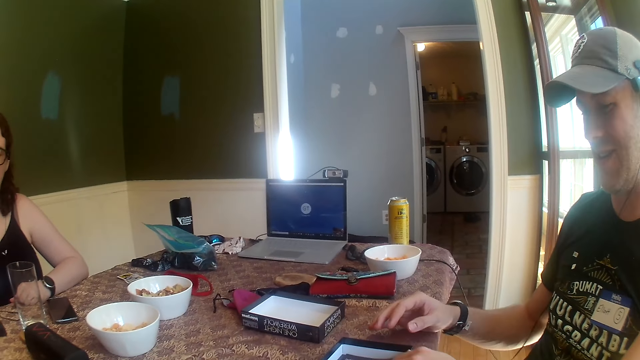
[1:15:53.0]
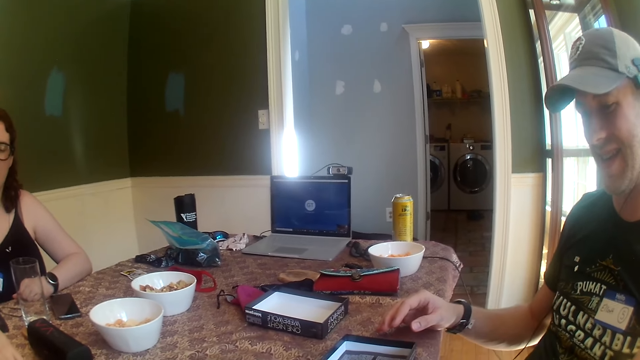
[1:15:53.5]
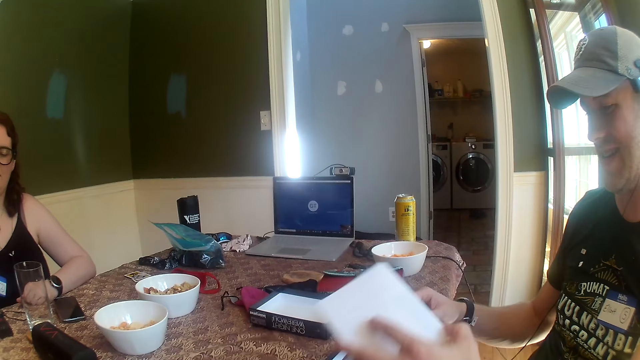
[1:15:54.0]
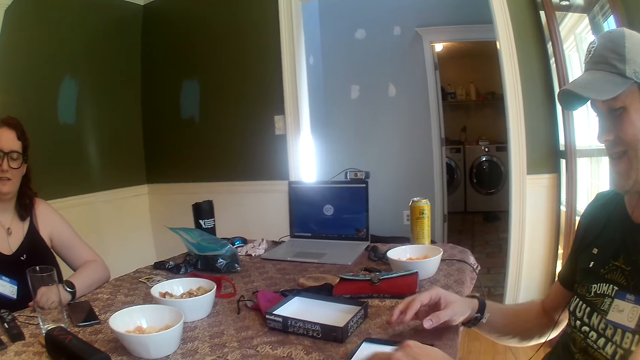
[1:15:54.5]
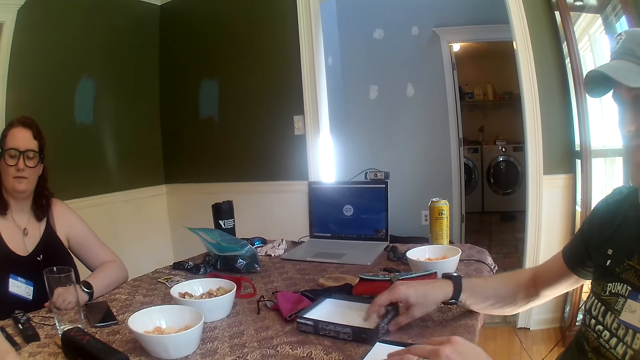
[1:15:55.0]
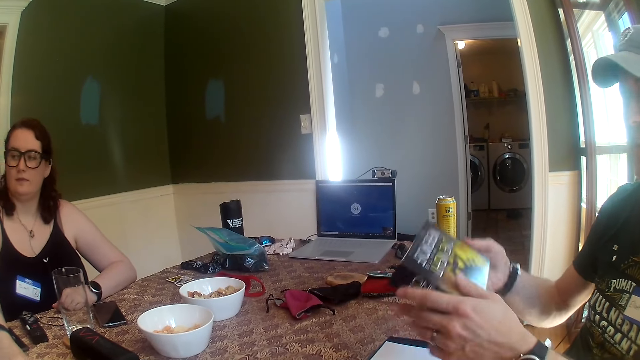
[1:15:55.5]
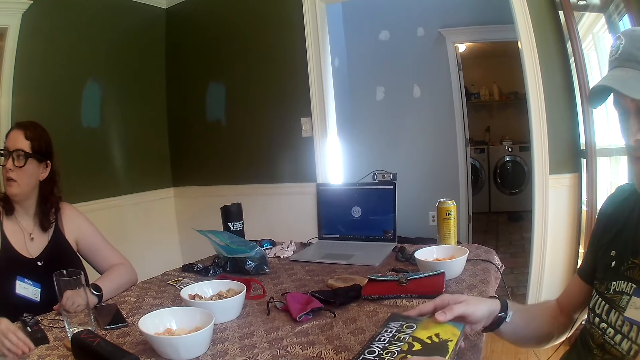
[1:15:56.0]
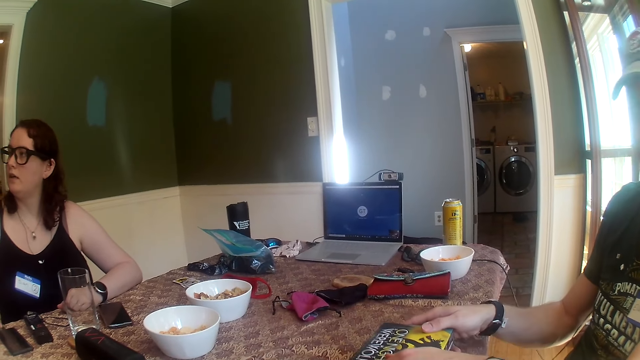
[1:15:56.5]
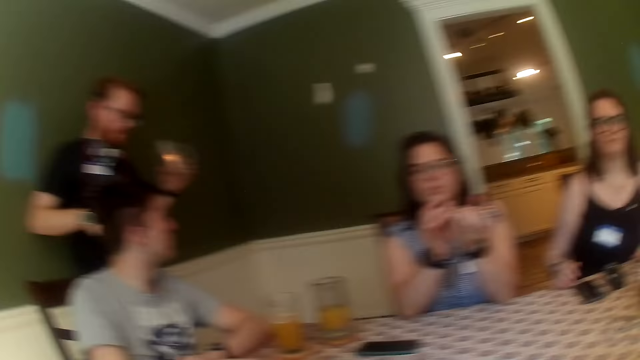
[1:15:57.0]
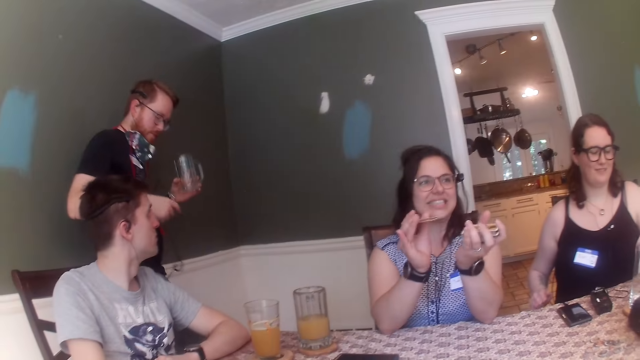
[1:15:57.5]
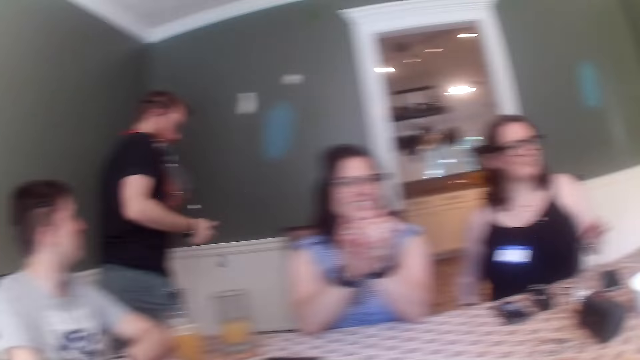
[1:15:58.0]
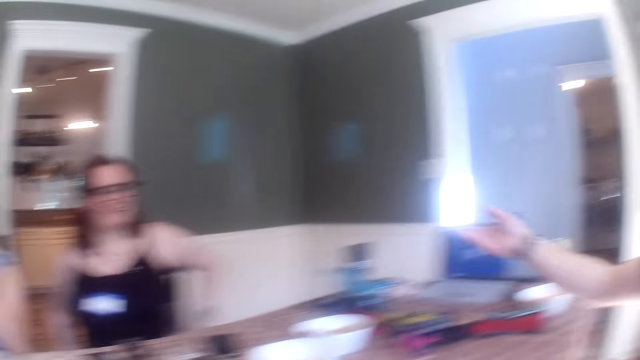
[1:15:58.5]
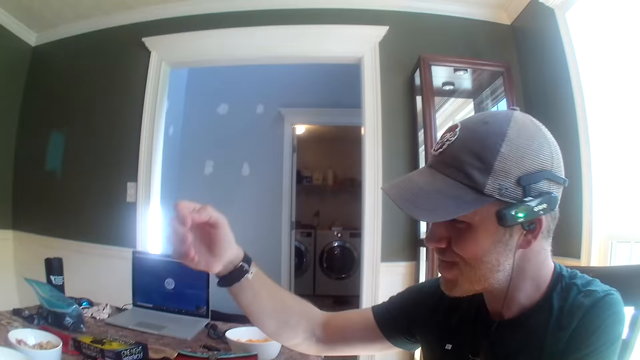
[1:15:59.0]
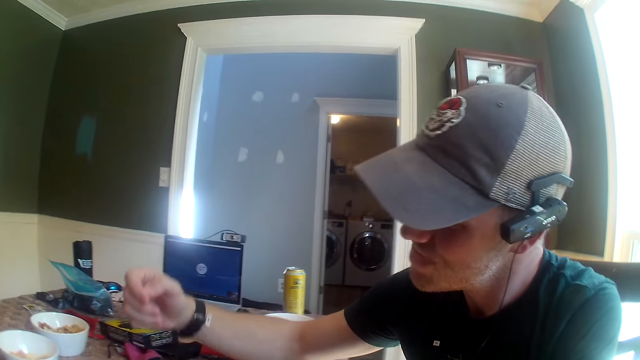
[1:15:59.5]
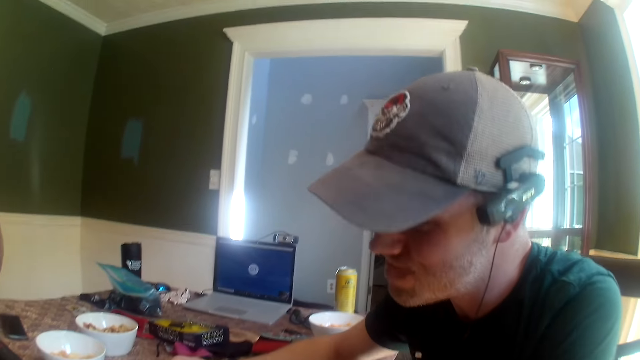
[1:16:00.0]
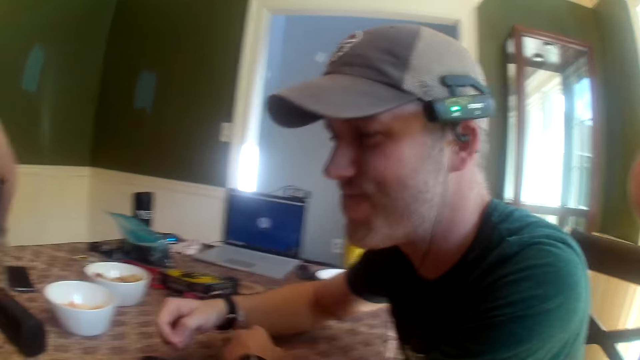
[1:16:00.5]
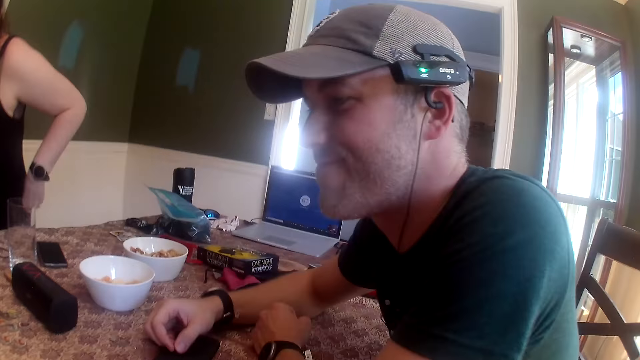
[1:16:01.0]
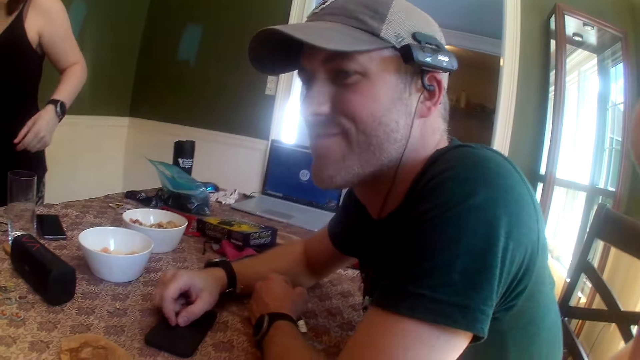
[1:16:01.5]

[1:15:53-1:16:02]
The man drops the manual in the card box with his right hand. The man drops a case in the card box with his left hand. The man picks the cover of the card box with his right hand from the table and closes the card box with his right hand. The woman shuffles the card with both hands.

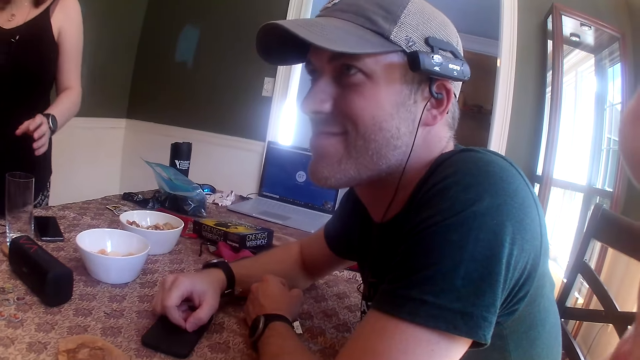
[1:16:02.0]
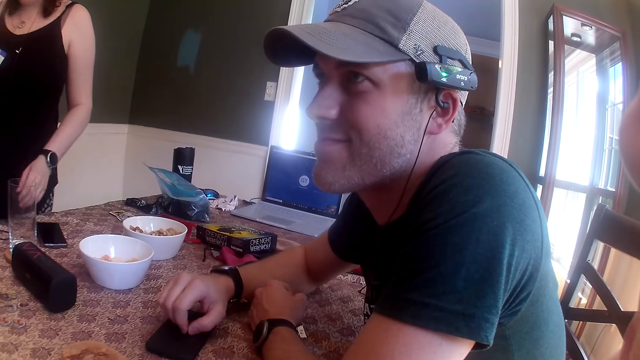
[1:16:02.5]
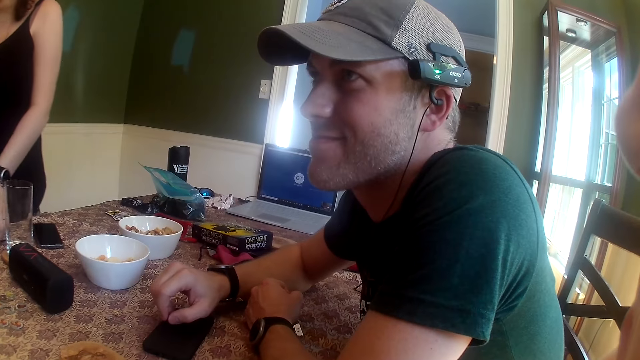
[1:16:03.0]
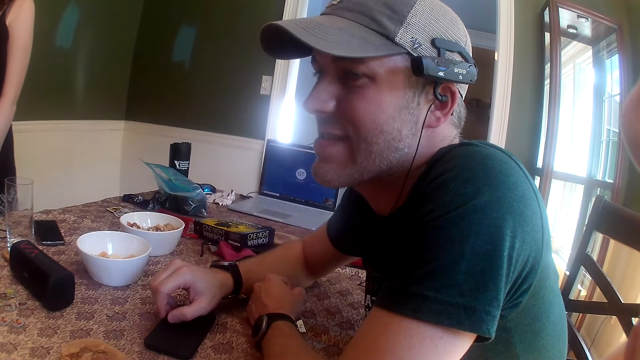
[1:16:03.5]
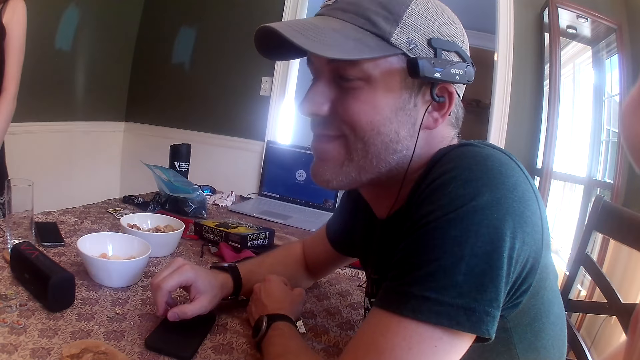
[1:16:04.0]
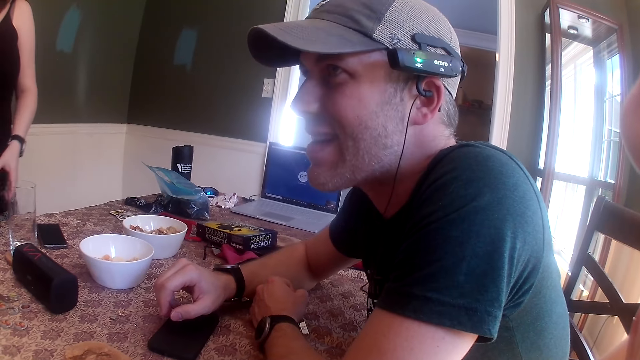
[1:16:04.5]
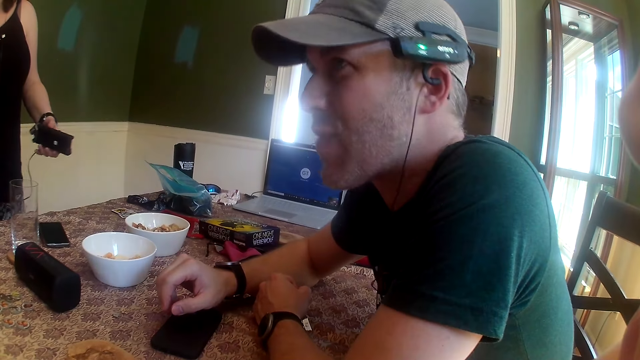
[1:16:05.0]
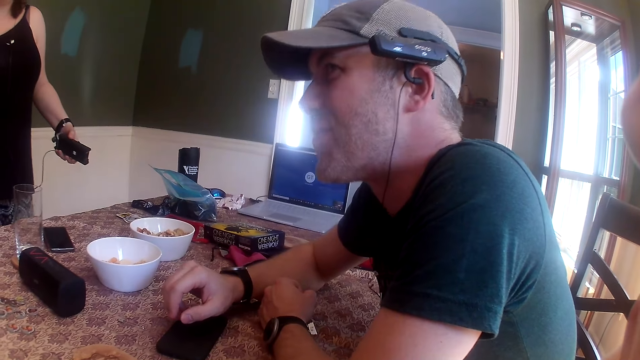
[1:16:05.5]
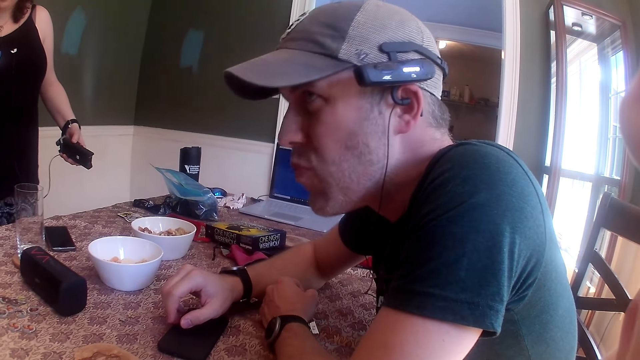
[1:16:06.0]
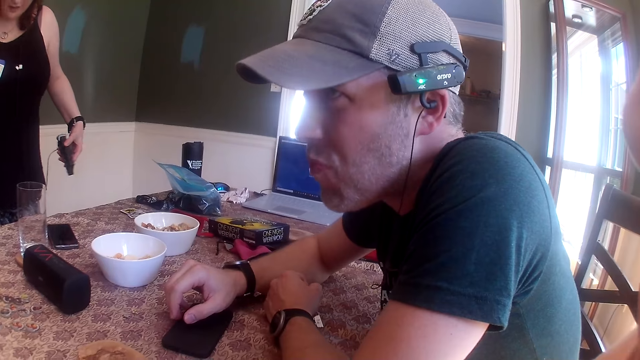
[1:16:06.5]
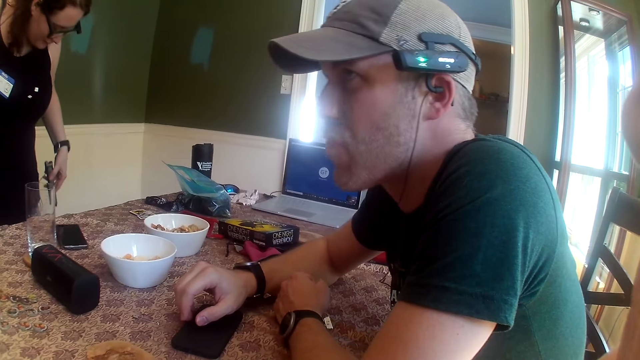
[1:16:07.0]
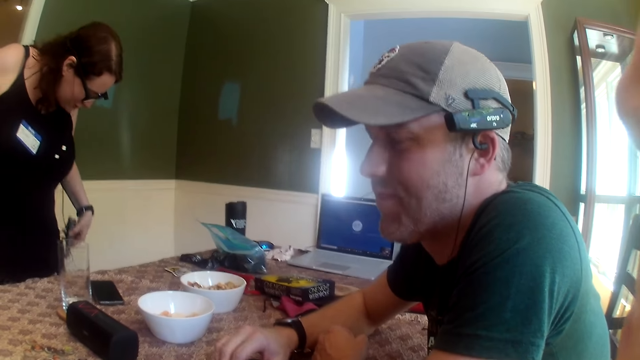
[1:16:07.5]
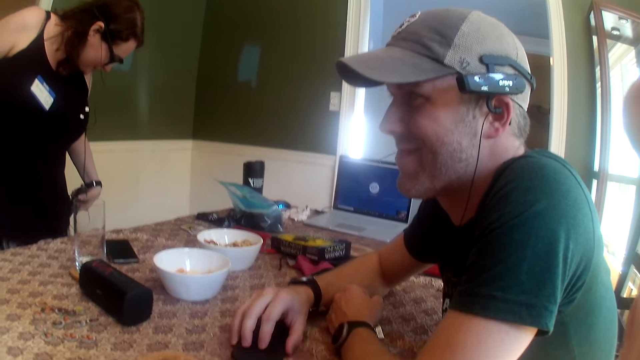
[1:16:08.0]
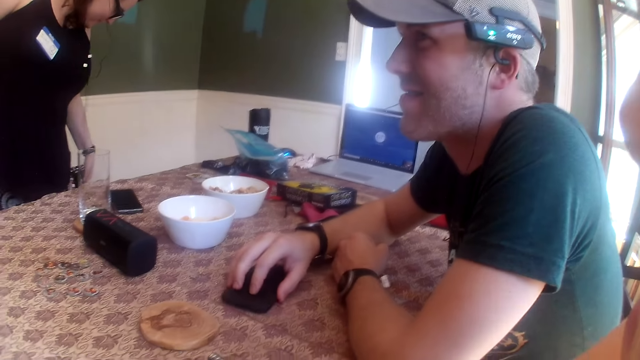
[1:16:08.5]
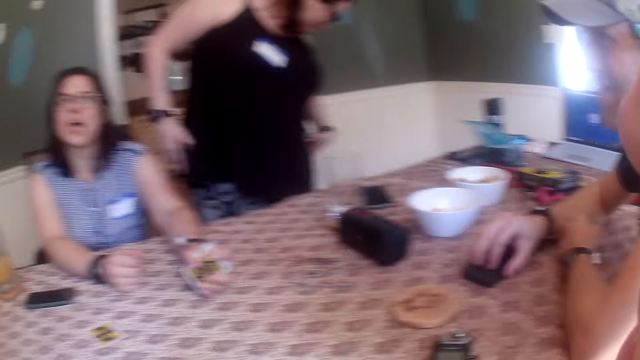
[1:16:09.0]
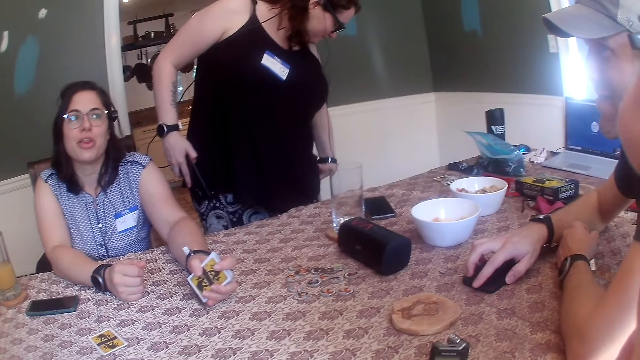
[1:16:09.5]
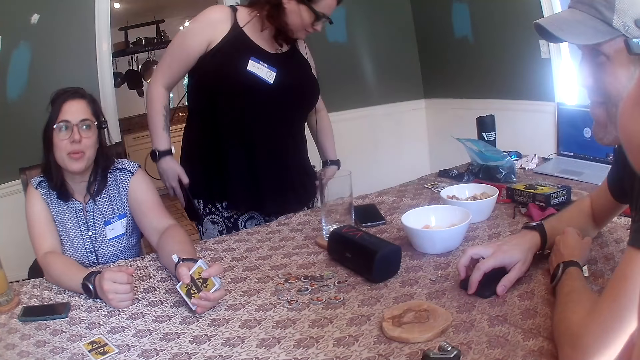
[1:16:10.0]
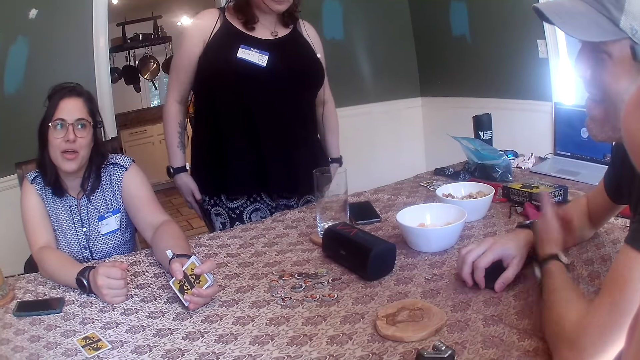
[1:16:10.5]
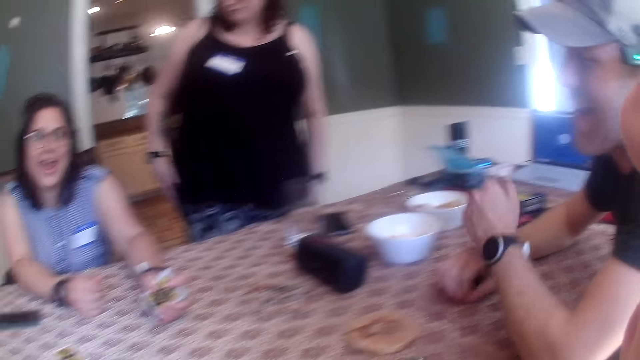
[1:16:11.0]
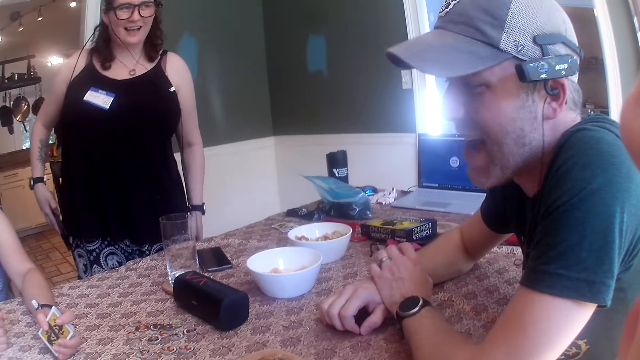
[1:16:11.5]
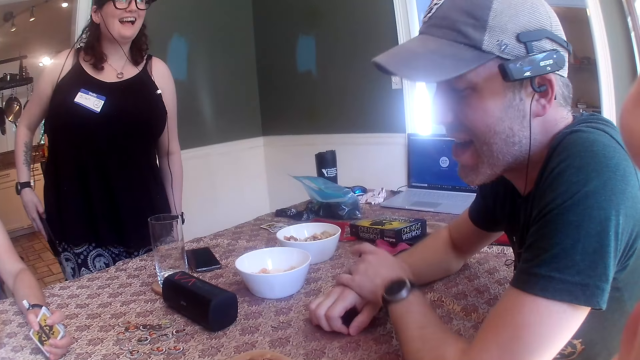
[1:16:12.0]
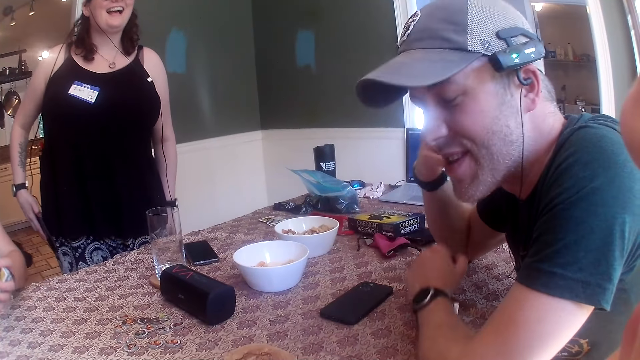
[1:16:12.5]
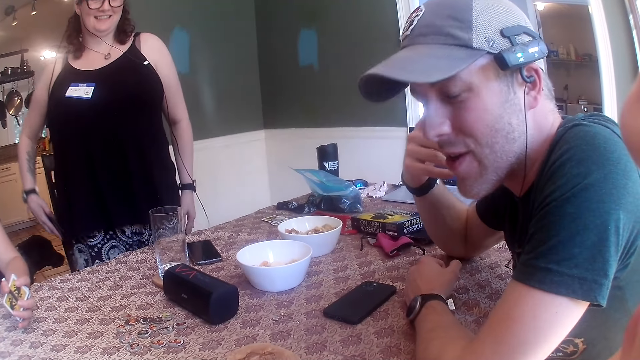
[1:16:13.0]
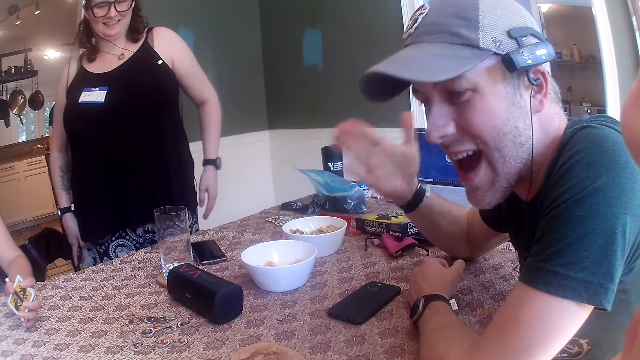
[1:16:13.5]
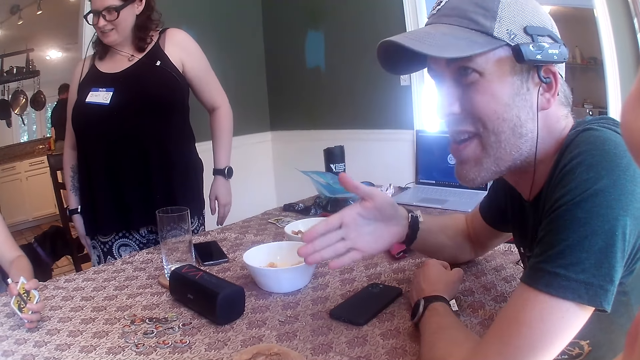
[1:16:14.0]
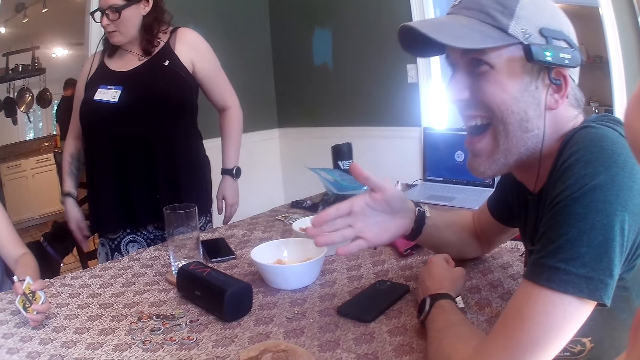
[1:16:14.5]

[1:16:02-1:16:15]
The woman holds an audio recorder with her left hand. The man shifts a phone on the table with his right hand. Another woman converses with the group of people.
